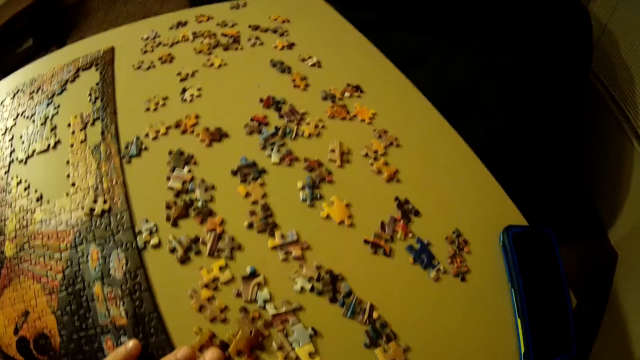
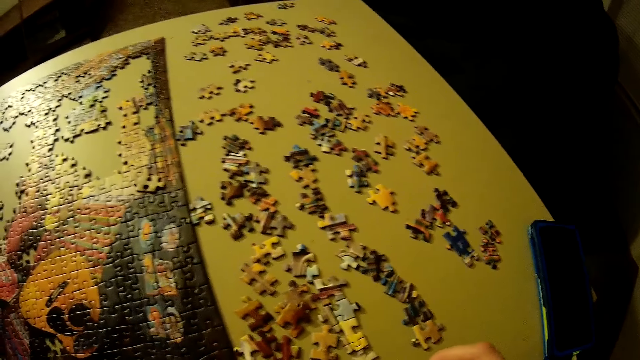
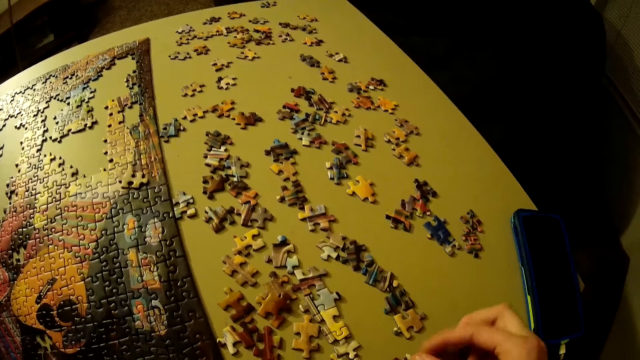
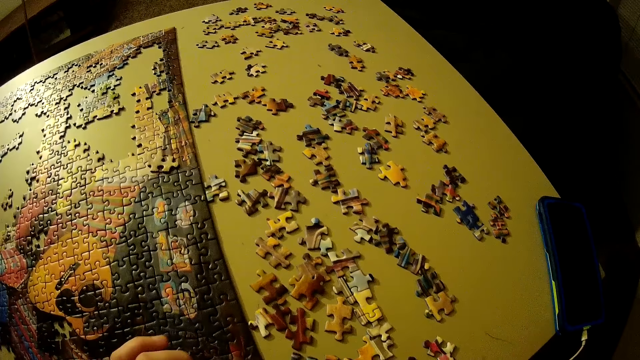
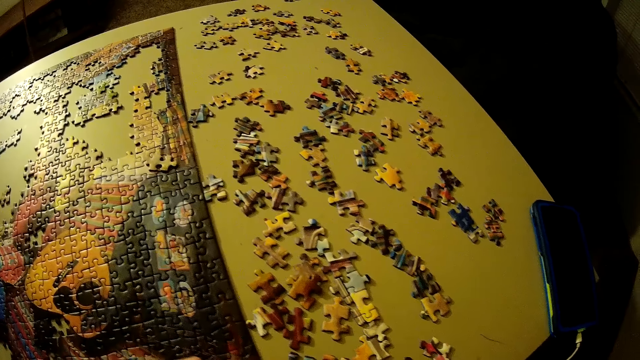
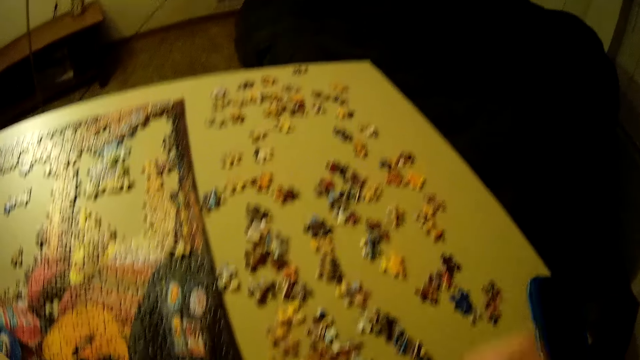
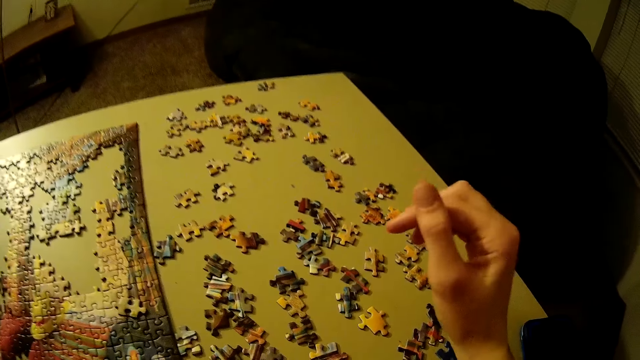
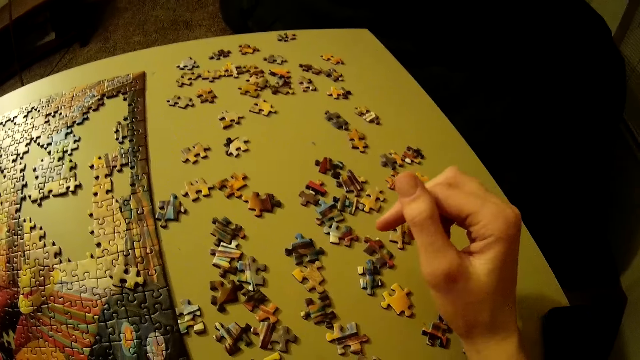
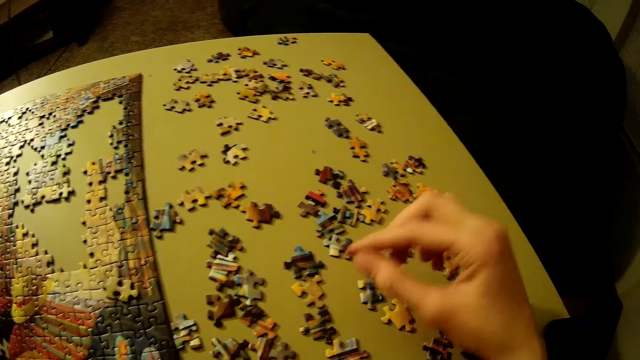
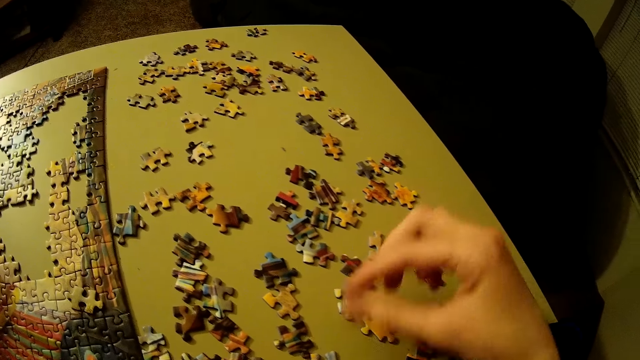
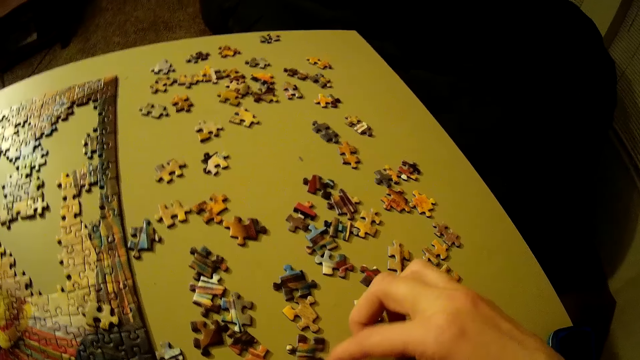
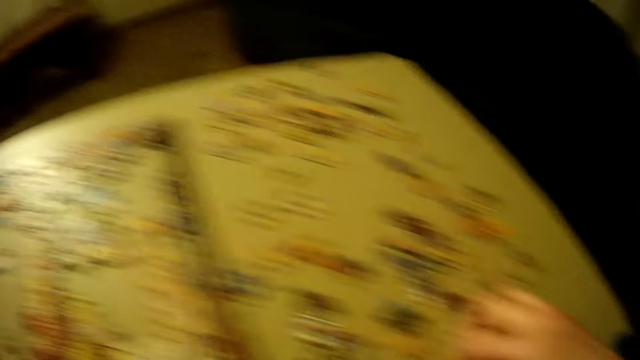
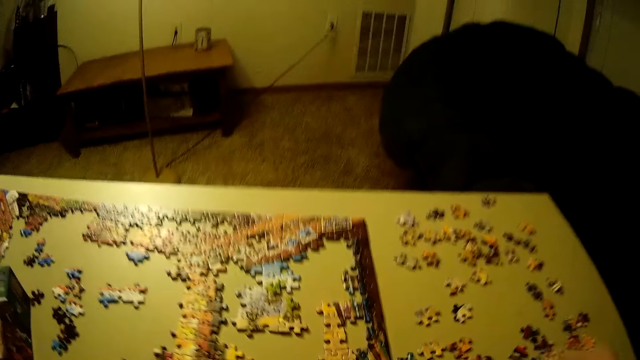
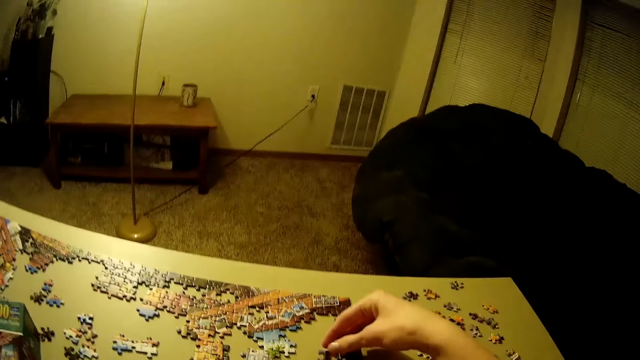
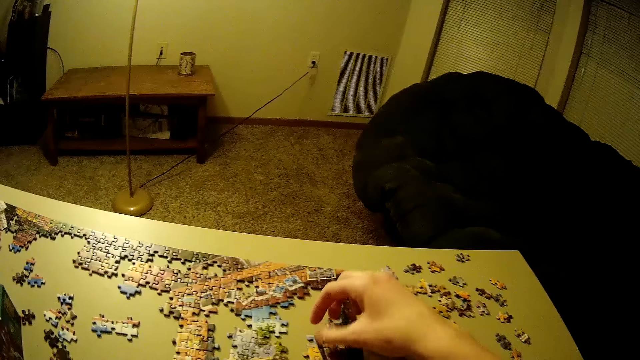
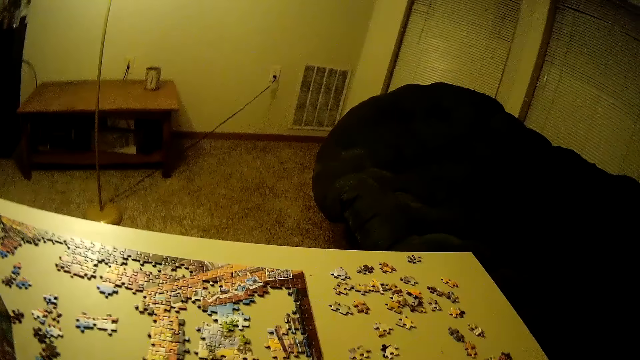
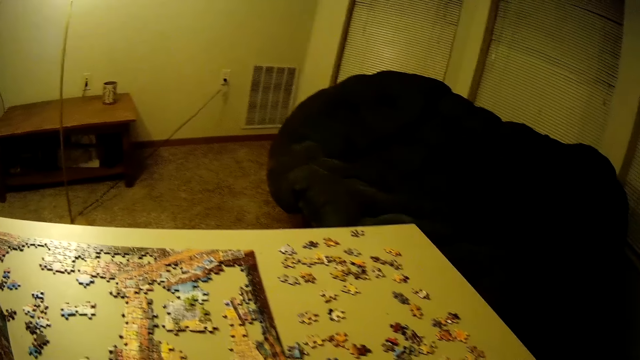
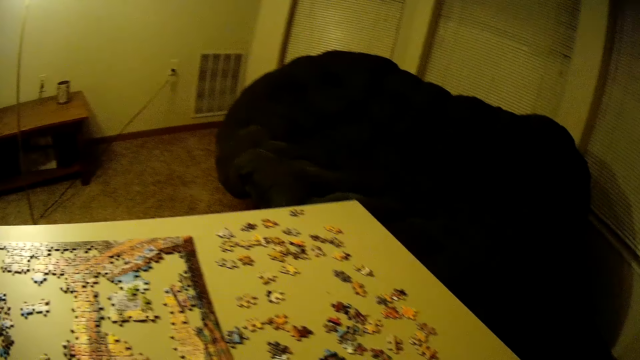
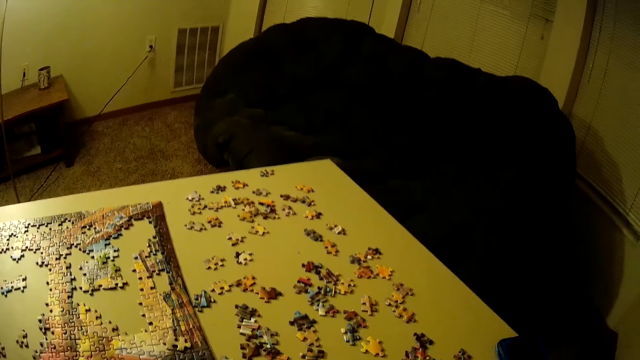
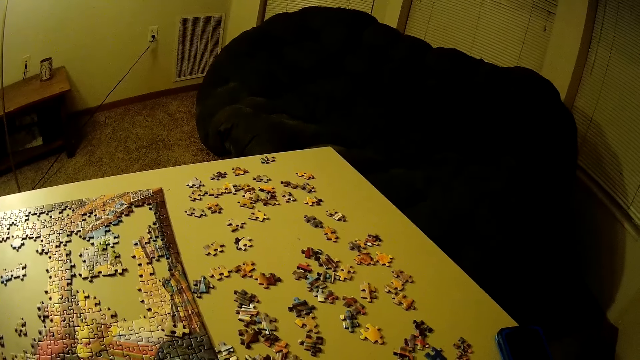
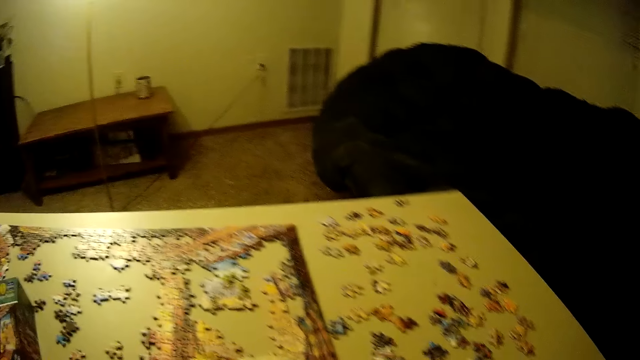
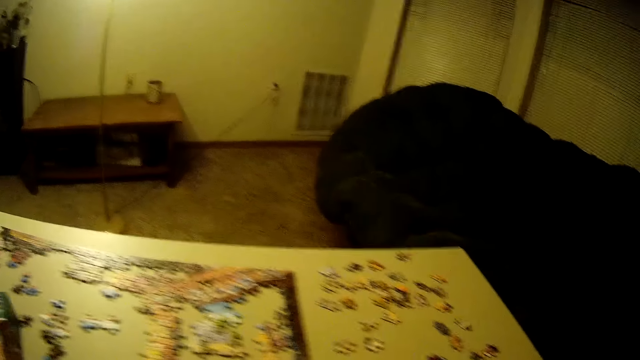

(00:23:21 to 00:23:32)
The camera wearer picks up another piece of the puzzle on the table. They place the piece of the puzzle on the table. They look around in the room.

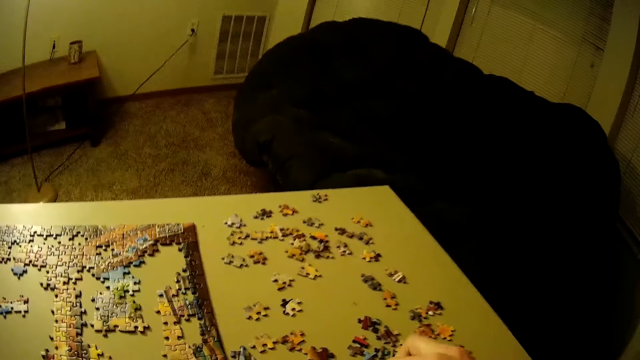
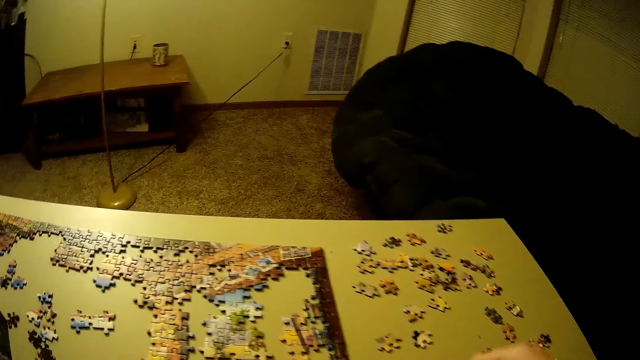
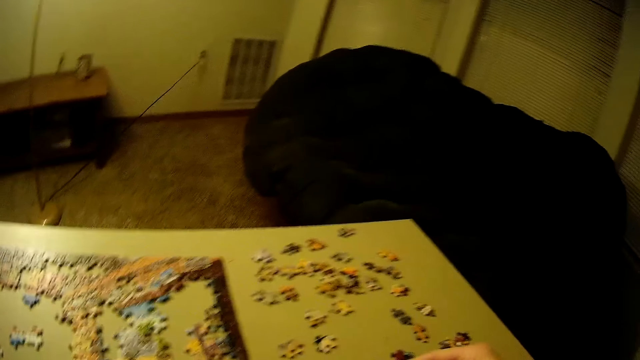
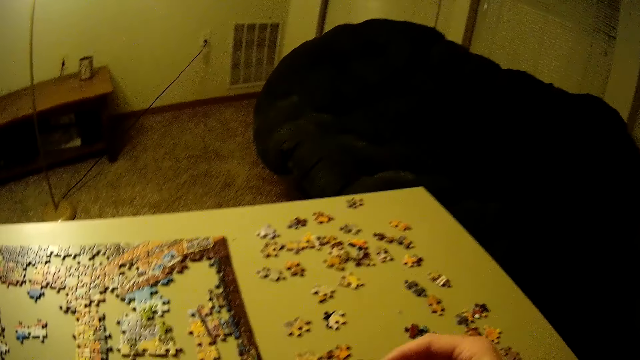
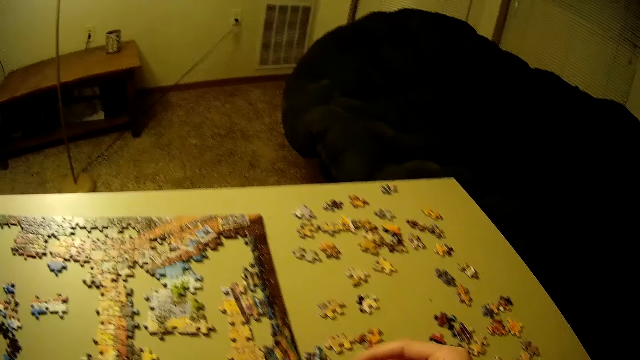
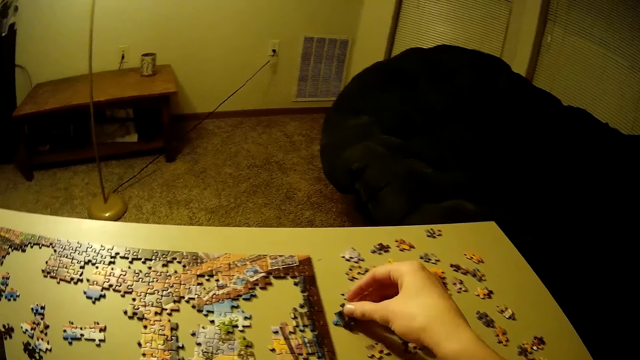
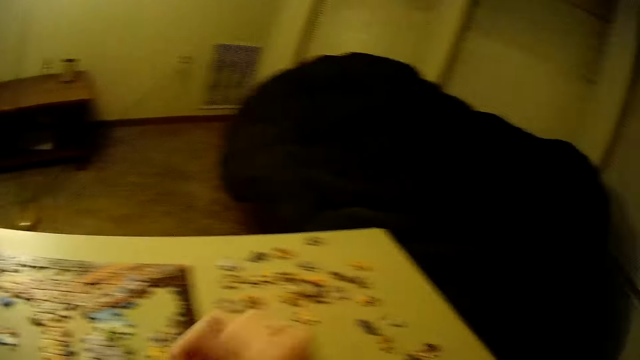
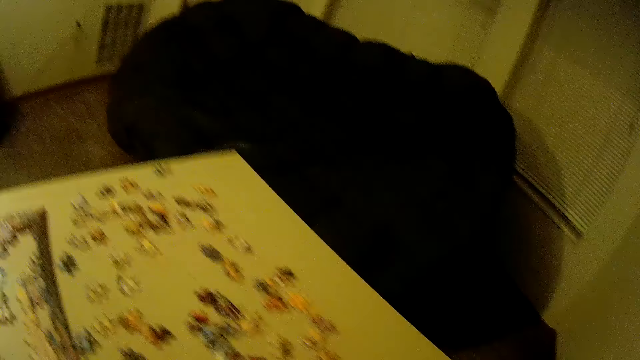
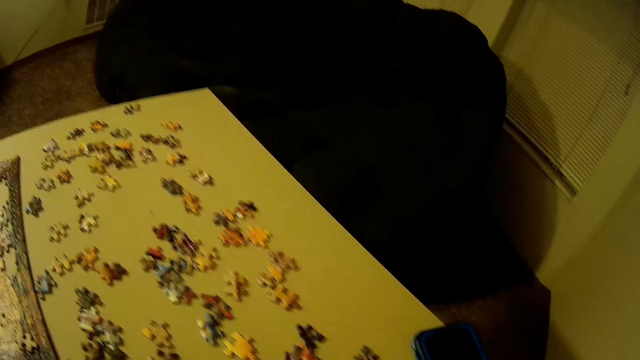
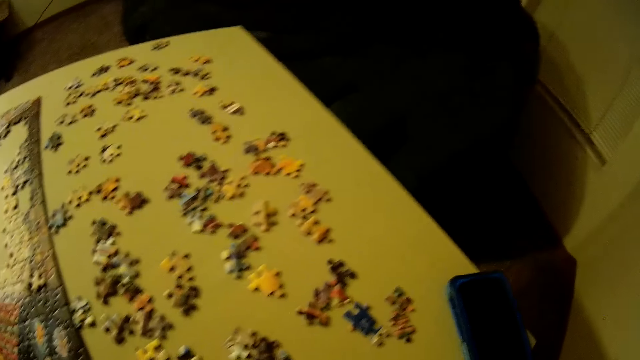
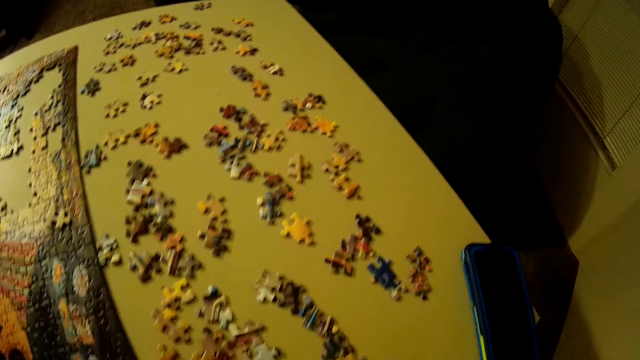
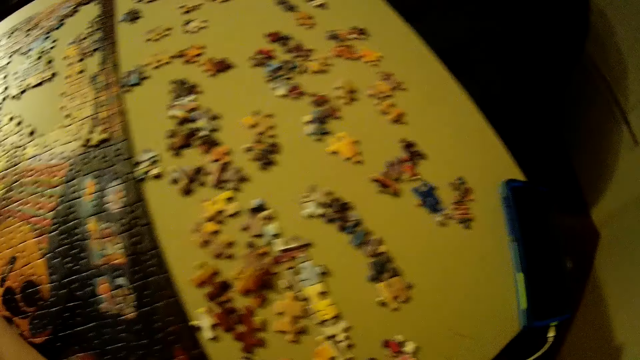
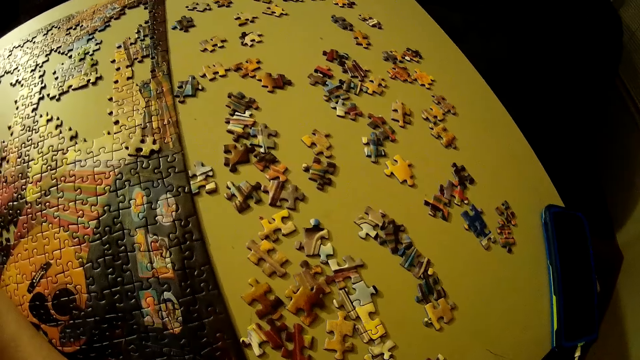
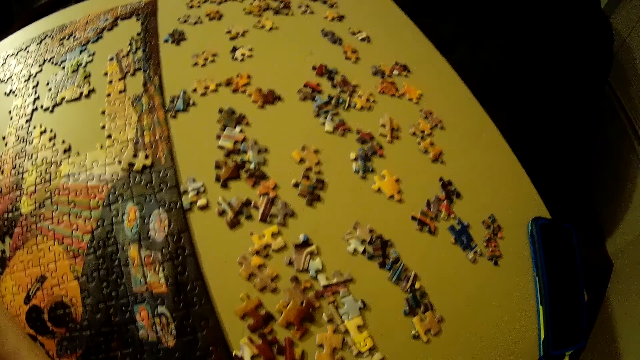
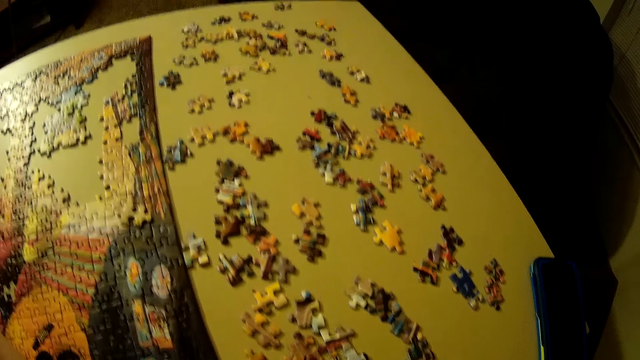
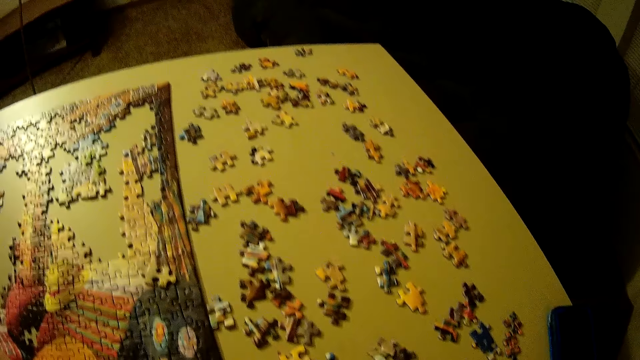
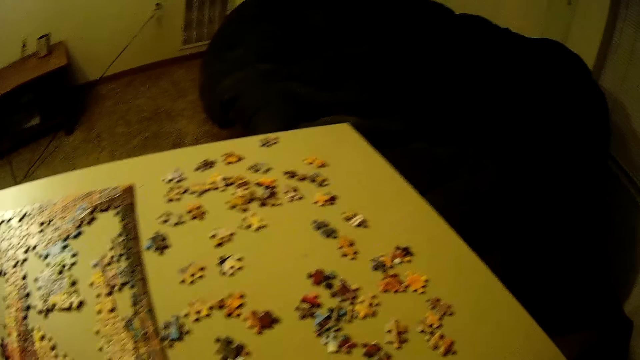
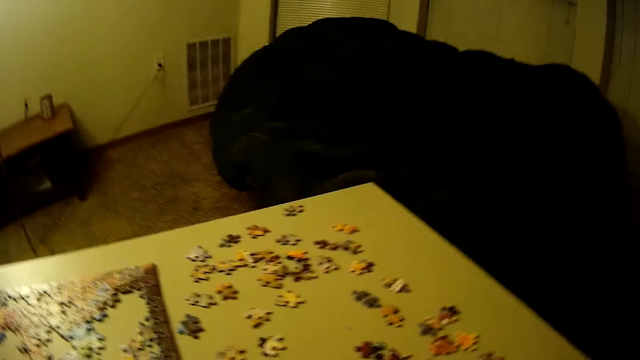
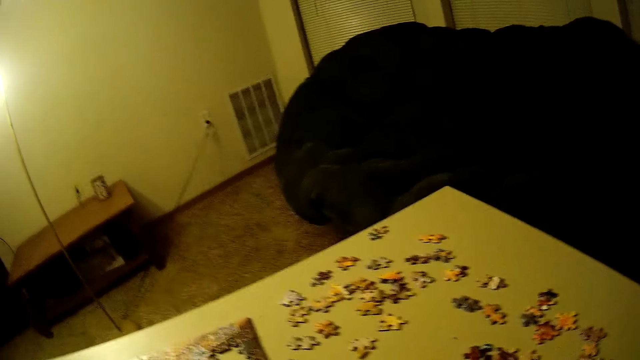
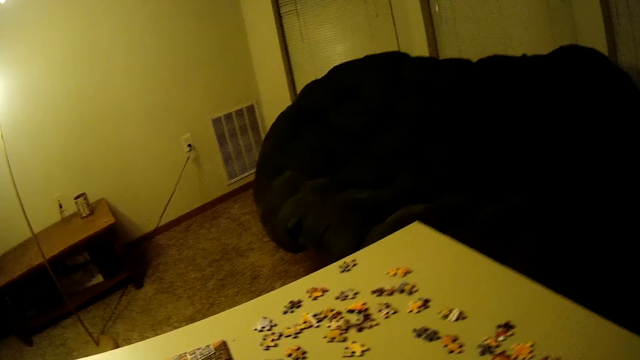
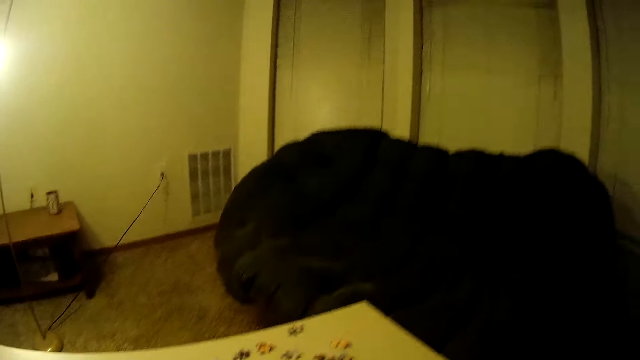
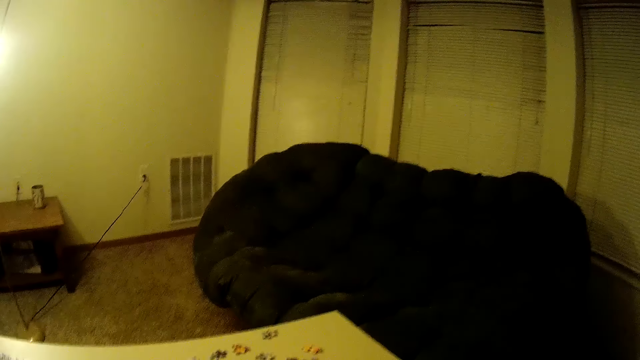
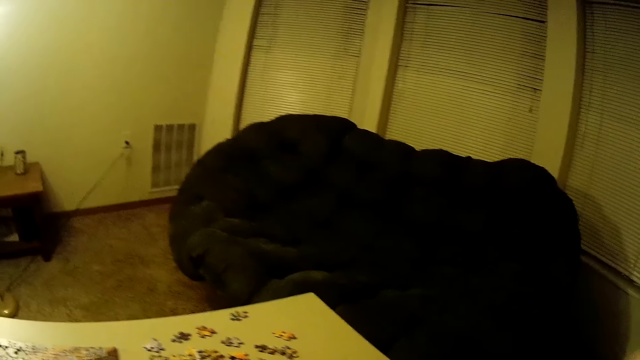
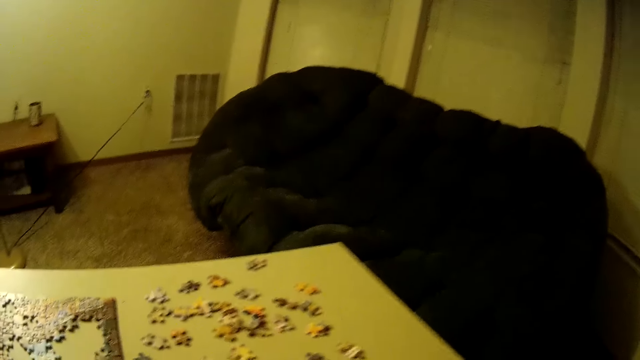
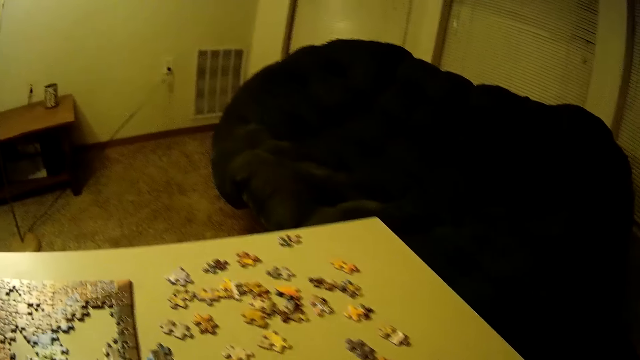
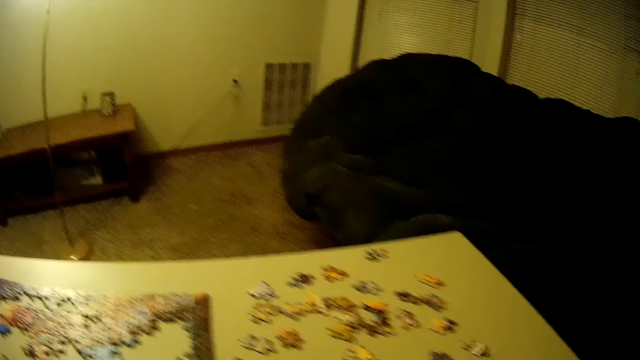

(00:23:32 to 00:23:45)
The camera wearer picks up another piece of the puzzle on the table. They return the piece of the puzzle to the table. They look around in the room.
